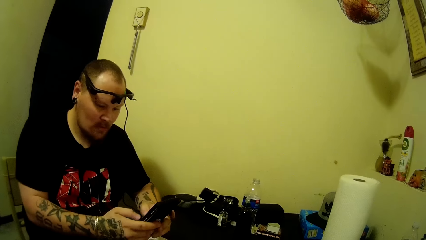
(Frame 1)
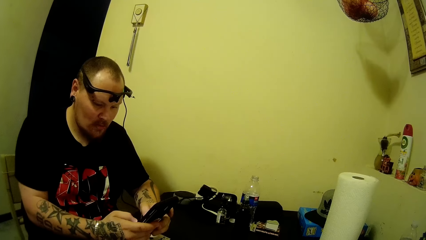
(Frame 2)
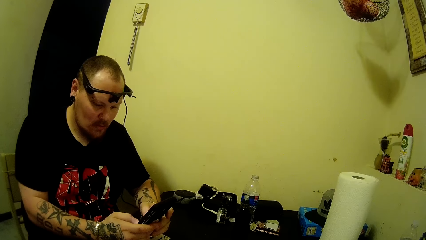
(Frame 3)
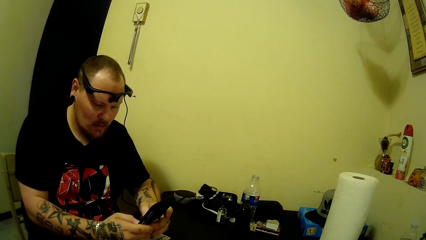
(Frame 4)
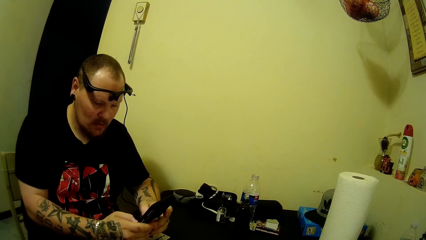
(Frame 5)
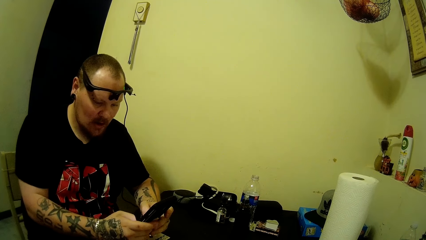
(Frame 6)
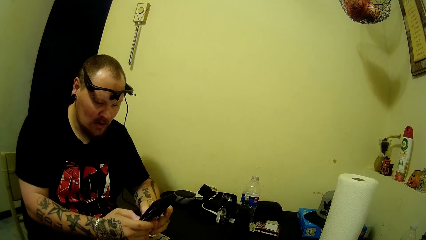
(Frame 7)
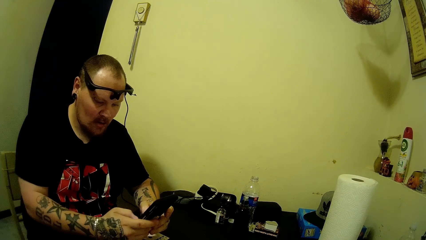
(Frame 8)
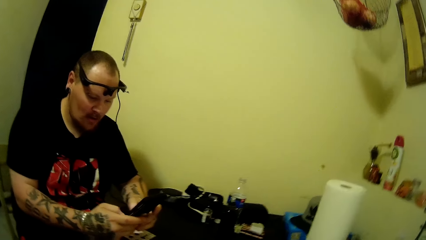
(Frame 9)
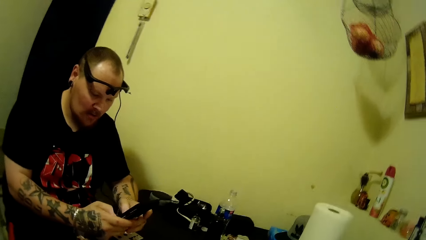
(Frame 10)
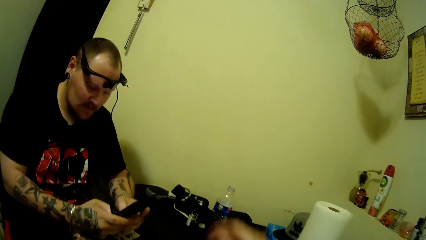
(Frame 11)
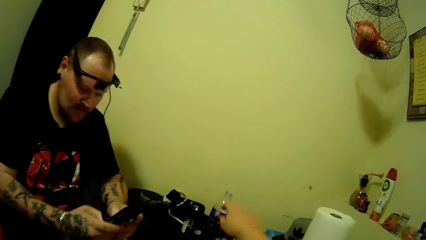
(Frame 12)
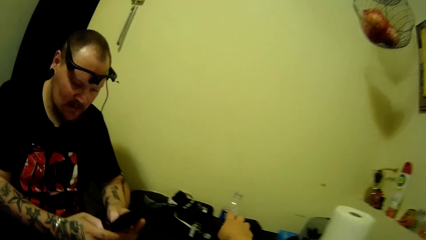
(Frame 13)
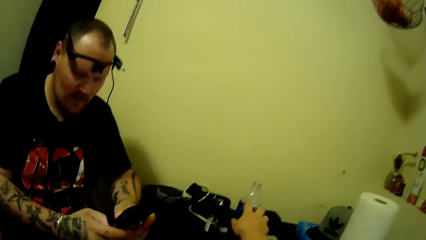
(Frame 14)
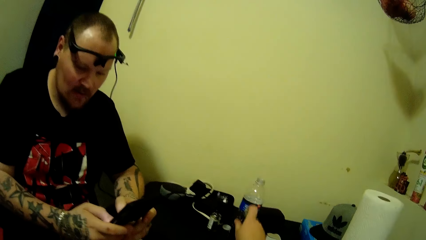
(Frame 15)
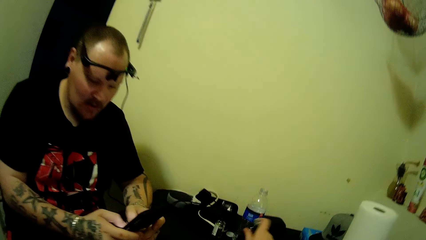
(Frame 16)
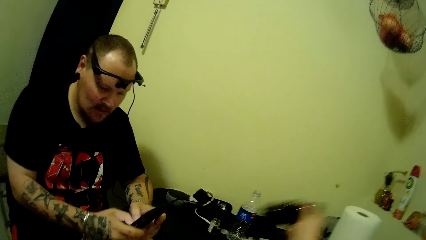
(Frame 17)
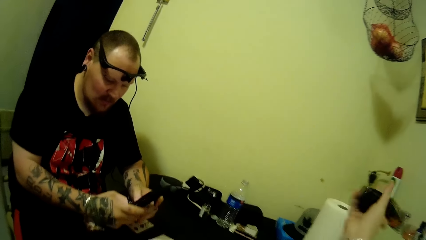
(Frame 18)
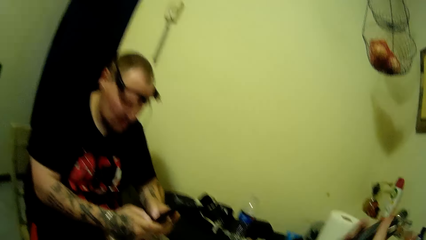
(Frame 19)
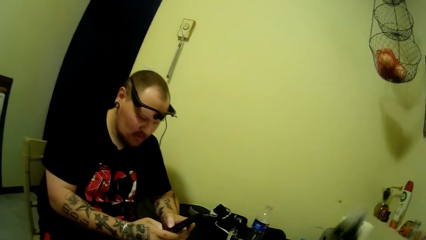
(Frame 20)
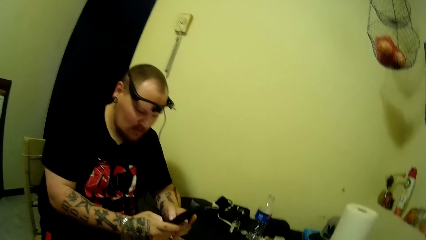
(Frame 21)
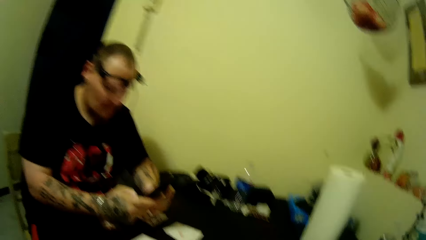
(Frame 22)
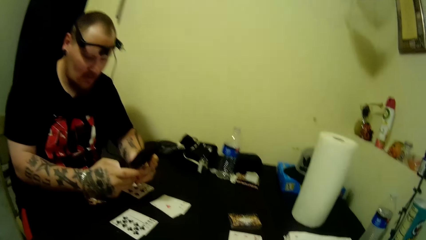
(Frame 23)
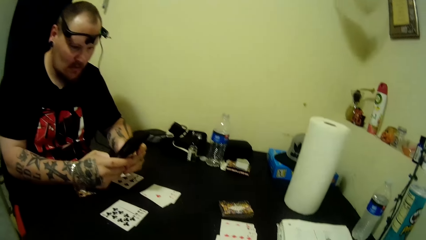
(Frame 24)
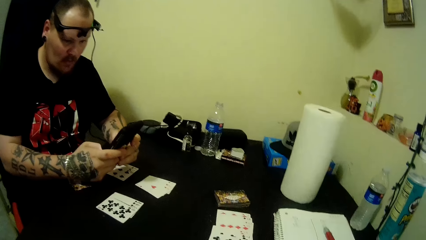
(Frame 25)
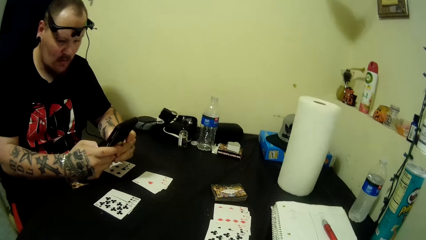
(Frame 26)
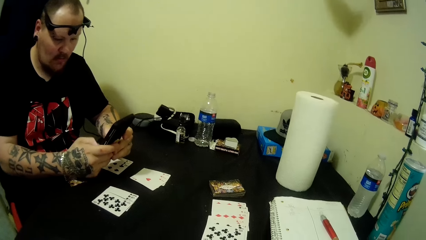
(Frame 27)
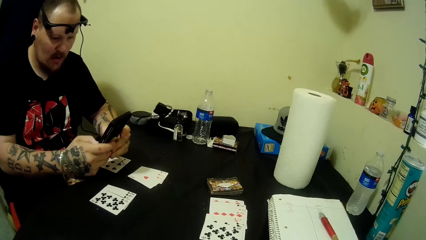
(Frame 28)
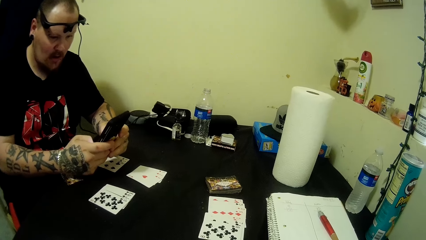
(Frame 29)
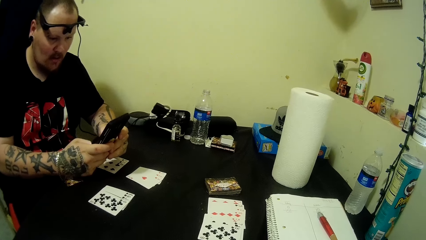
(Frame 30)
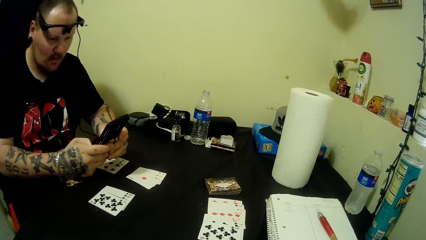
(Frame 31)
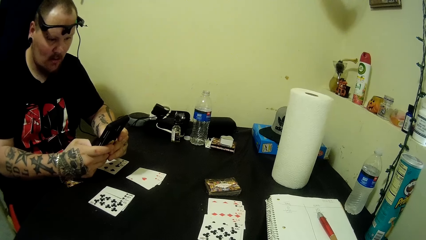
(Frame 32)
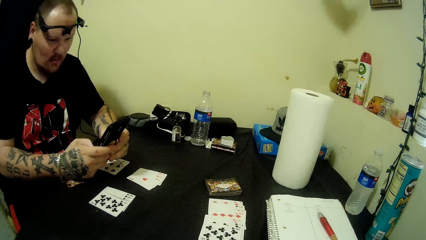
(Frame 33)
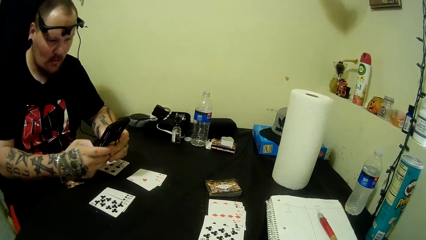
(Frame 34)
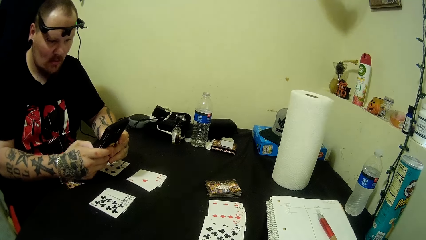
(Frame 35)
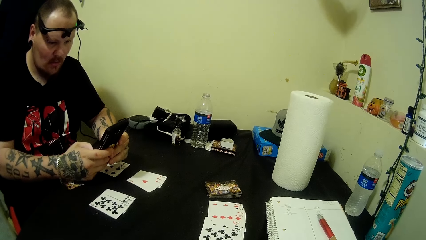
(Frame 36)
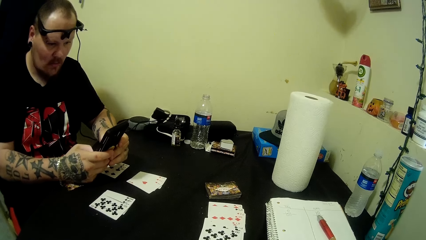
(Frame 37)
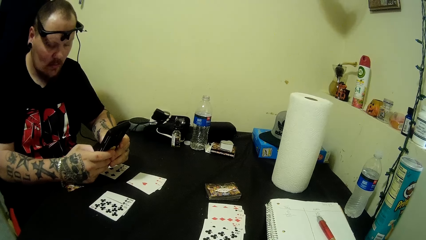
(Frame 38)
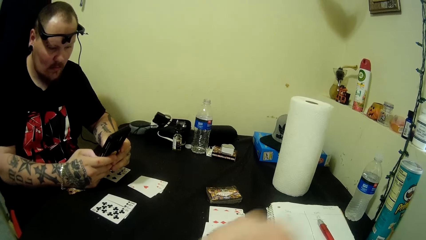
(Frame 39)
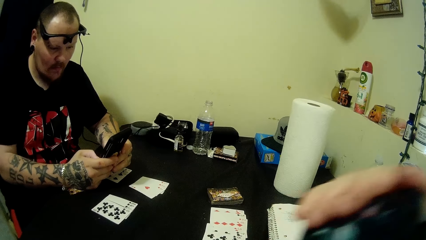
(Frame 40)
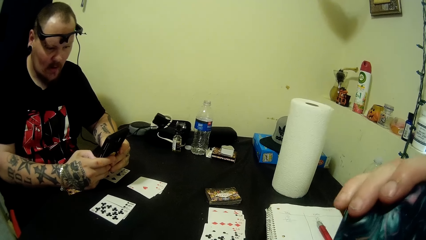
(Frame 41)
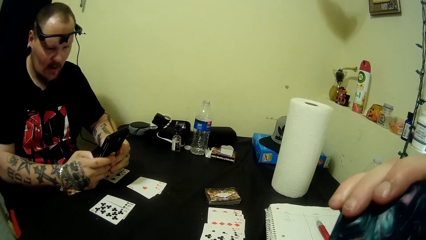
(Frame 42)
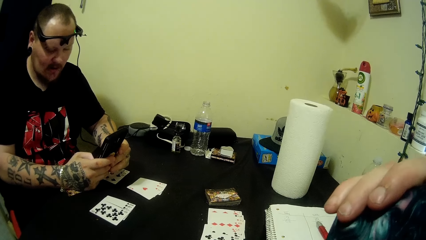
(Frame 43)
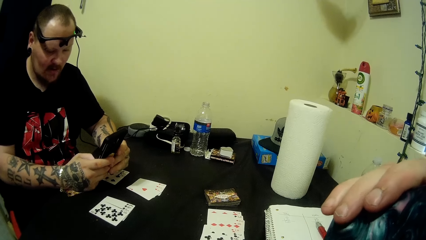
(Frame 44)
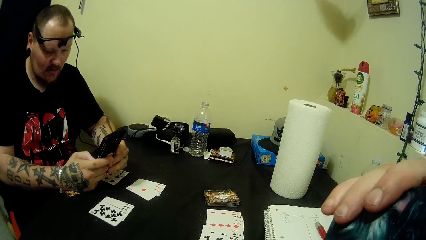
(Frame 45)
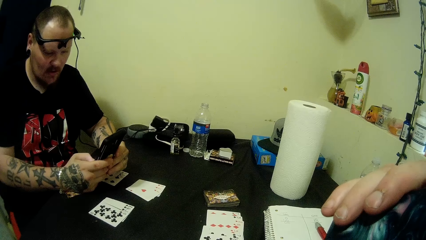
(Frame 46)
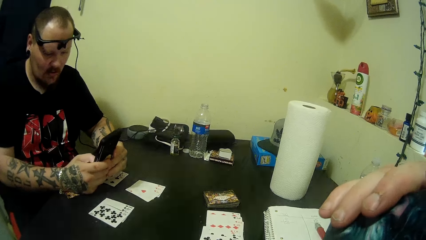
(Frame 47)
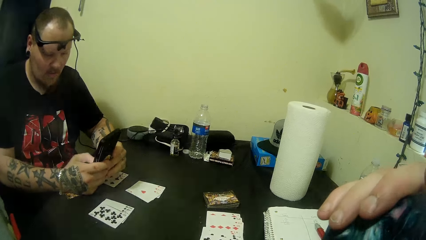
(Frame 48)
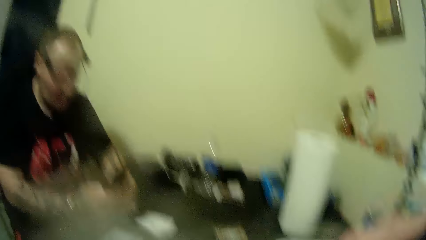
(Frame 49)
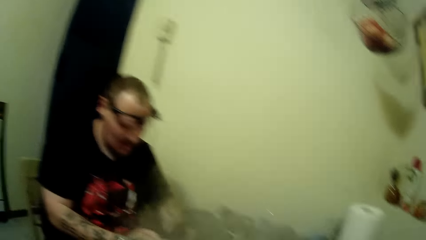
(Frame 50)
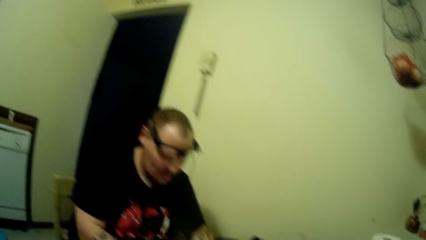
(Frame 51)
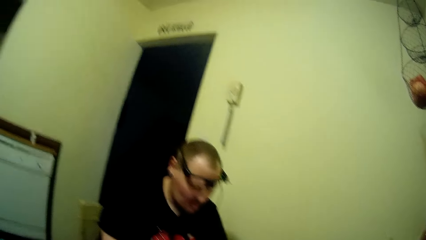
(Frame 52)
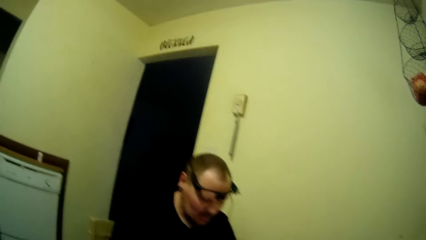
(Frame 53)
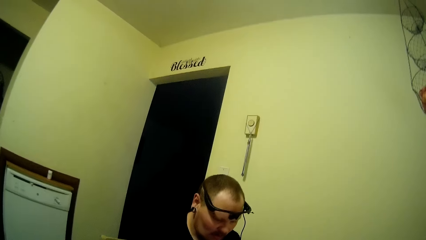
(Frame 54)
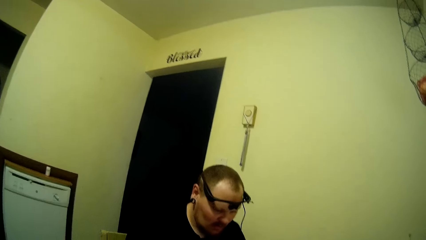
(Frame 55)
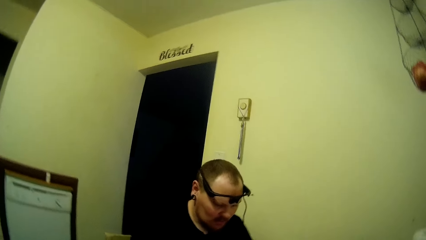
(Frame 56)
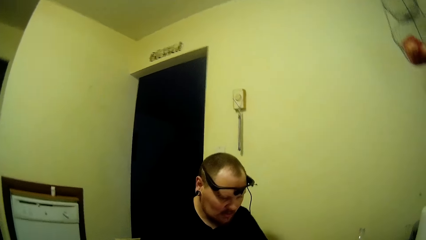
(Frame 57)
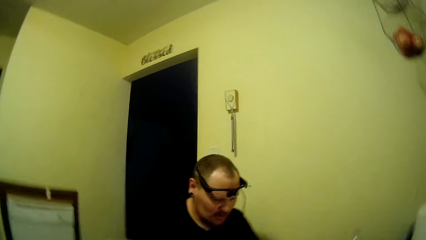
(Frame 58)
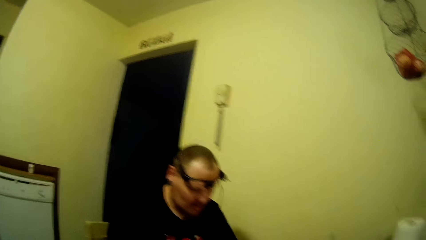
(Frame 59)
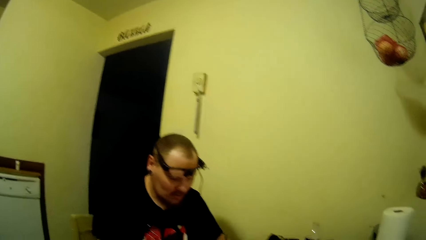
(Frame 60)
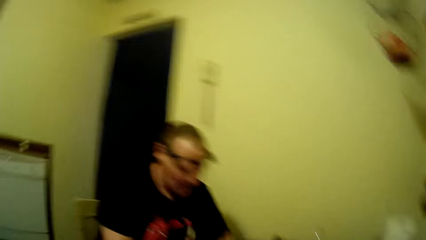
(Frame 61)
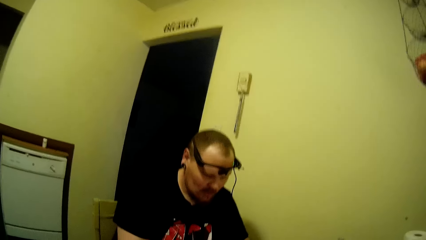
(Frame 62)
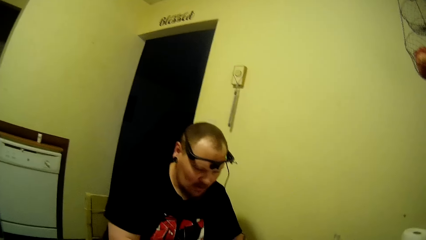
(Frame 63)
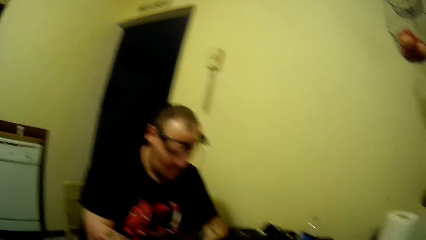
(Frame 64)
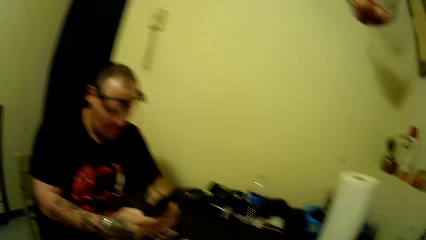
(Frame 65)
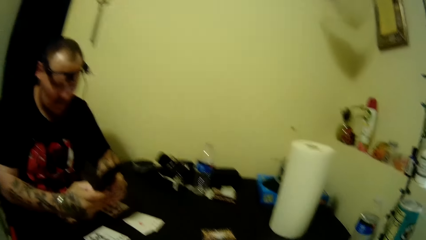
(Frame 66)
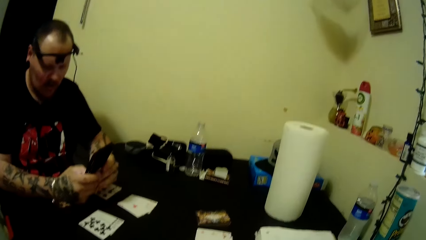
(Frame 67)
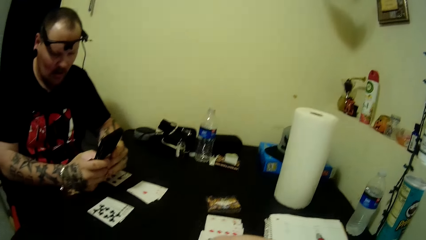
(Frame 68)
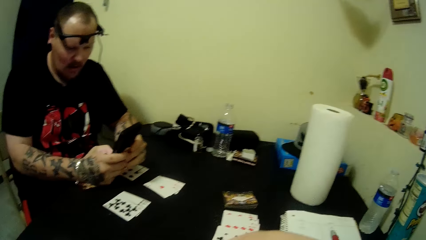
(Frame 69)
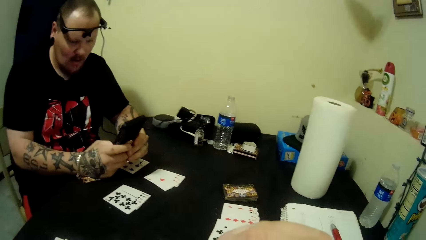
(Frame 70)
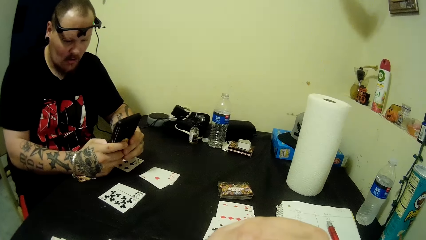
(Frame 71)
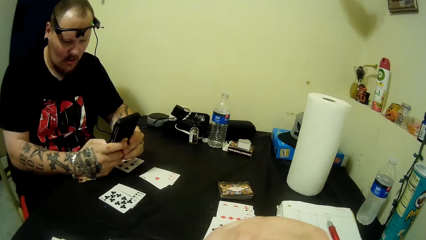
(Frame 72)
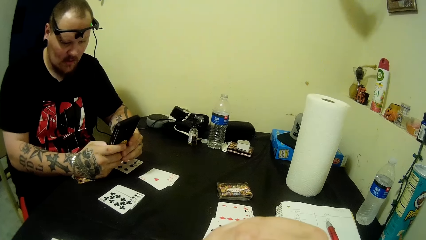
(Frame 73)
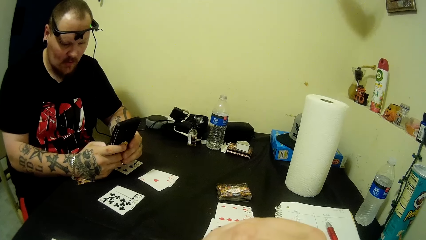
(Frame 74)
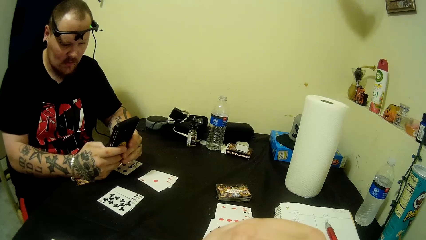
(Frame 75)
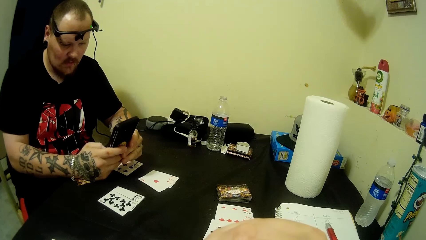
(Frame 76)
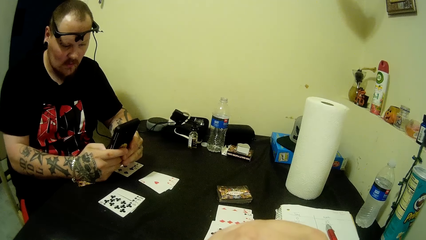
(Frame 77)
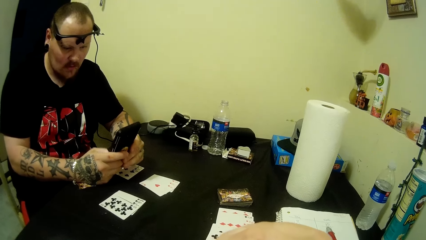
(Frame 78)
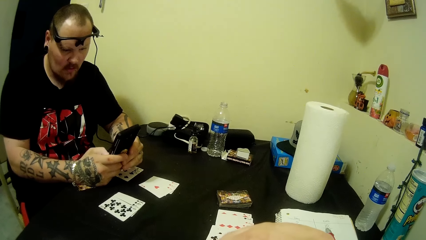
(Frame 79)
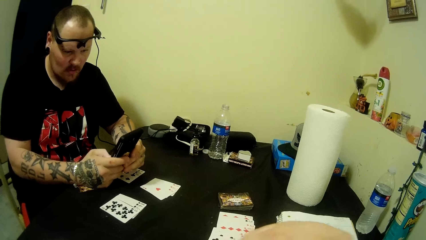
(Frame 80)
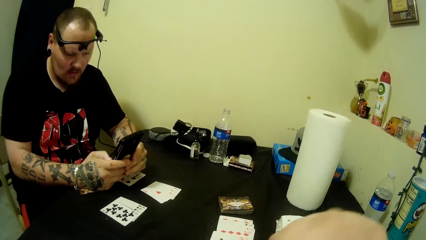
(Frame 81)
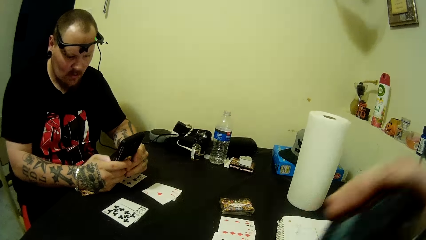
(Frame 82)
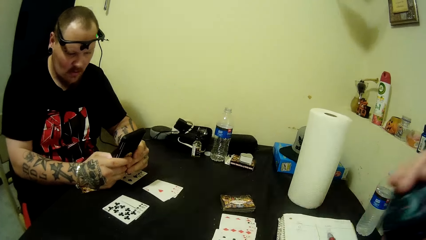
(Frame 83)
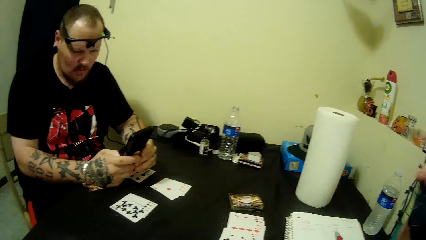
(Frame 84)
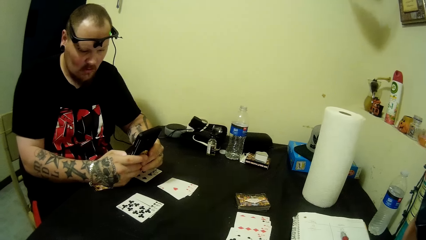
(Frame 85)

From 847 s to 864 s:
The camera wearer picks the smoke pipe from the table. A man clicks on the phone. The camera wearer lifts her hand. She talks with the man.
